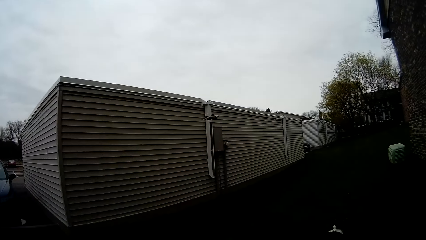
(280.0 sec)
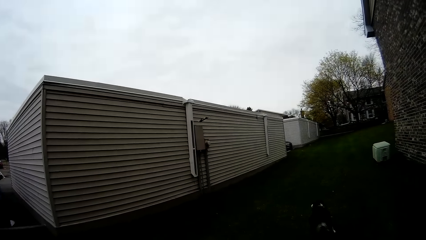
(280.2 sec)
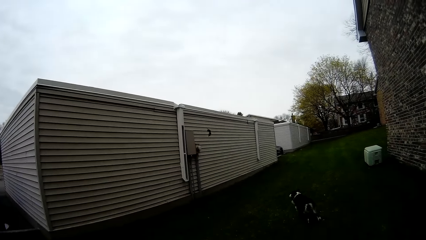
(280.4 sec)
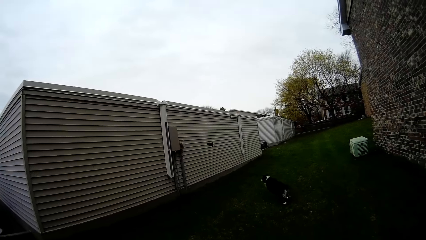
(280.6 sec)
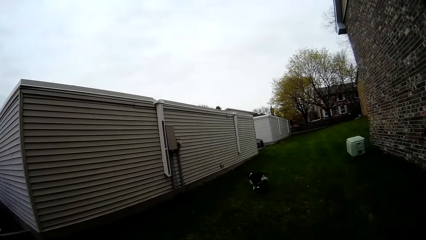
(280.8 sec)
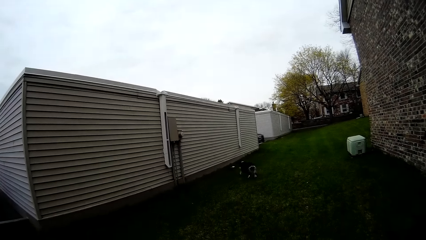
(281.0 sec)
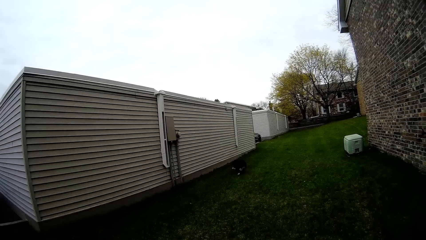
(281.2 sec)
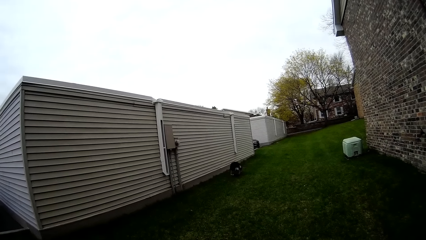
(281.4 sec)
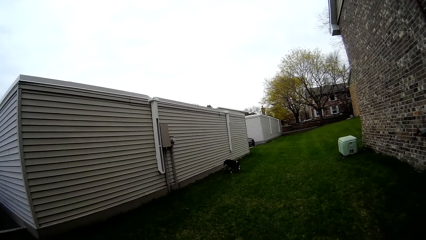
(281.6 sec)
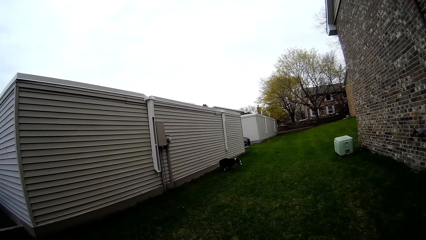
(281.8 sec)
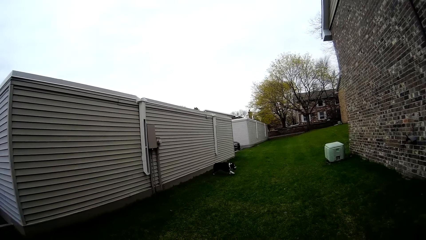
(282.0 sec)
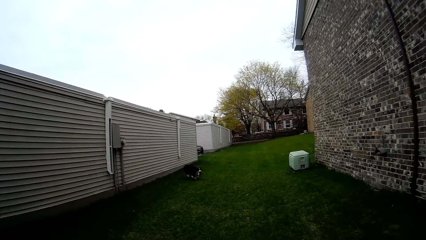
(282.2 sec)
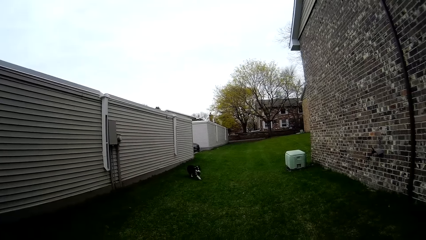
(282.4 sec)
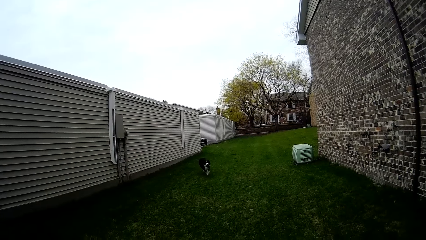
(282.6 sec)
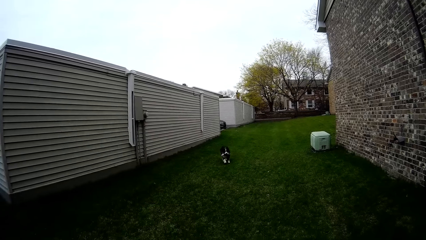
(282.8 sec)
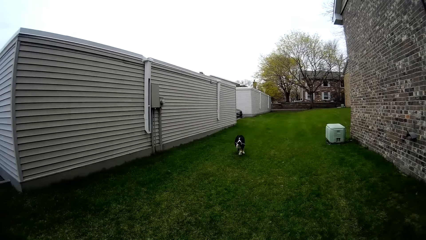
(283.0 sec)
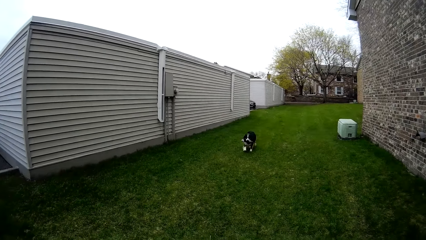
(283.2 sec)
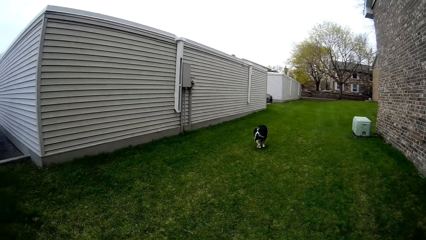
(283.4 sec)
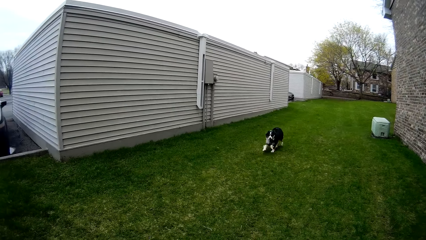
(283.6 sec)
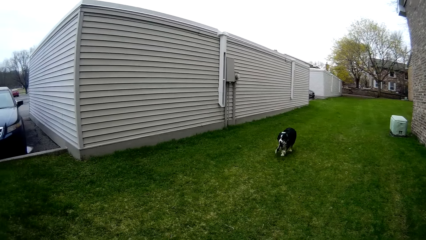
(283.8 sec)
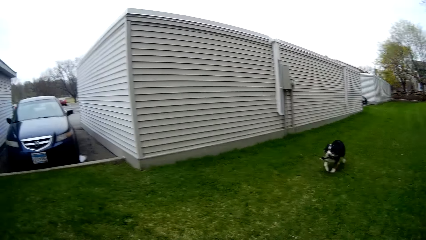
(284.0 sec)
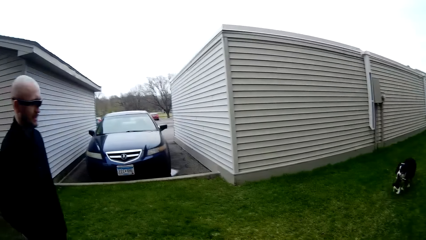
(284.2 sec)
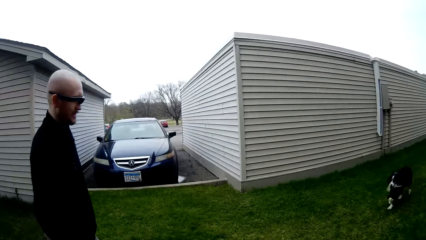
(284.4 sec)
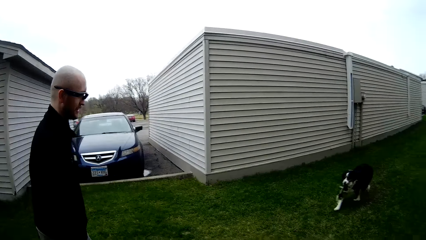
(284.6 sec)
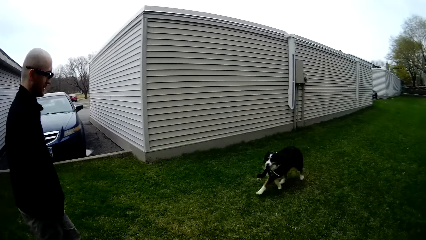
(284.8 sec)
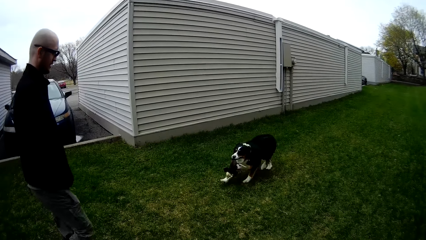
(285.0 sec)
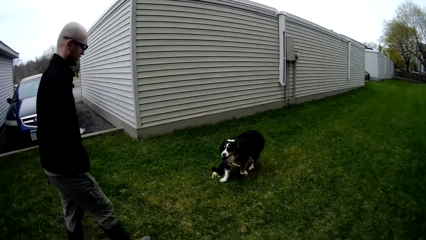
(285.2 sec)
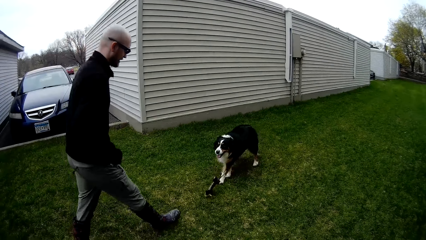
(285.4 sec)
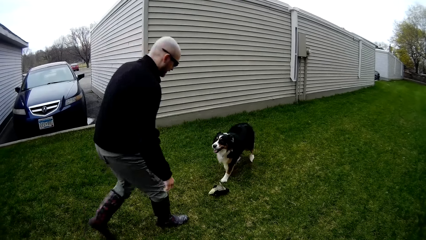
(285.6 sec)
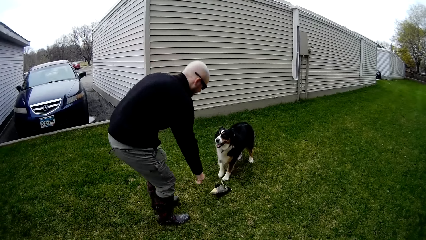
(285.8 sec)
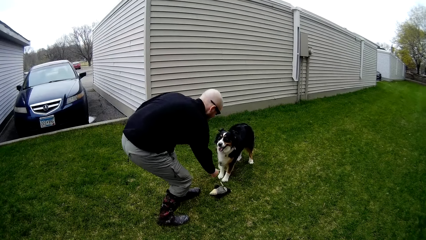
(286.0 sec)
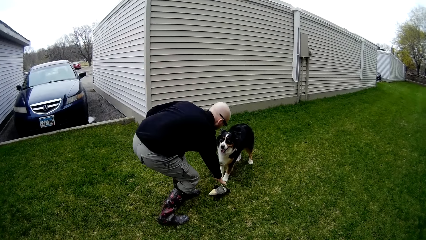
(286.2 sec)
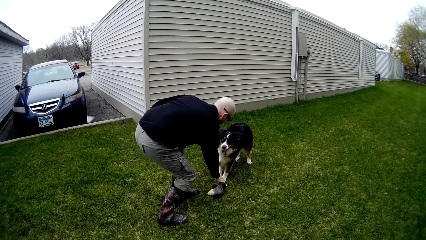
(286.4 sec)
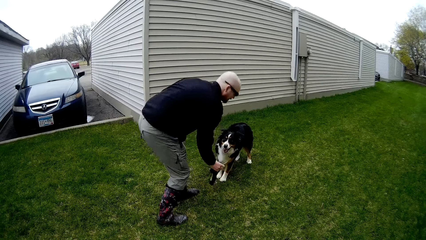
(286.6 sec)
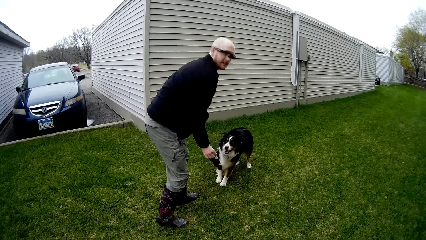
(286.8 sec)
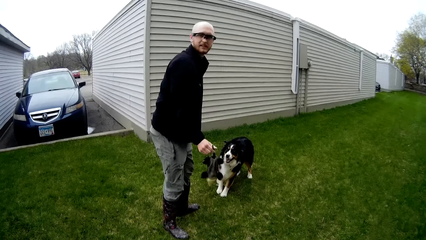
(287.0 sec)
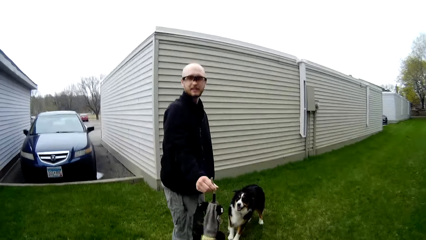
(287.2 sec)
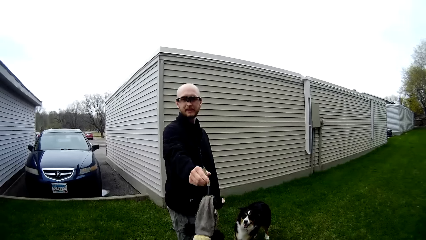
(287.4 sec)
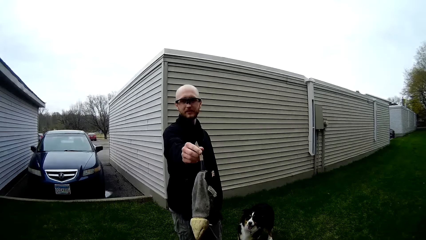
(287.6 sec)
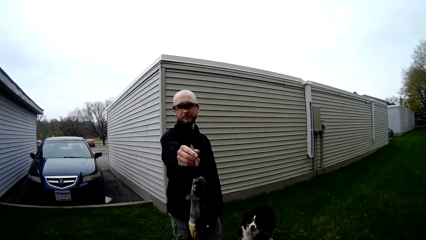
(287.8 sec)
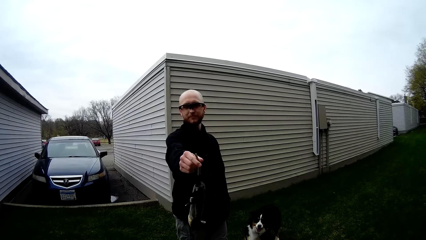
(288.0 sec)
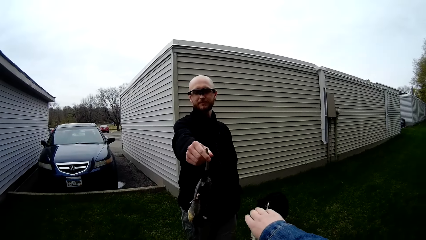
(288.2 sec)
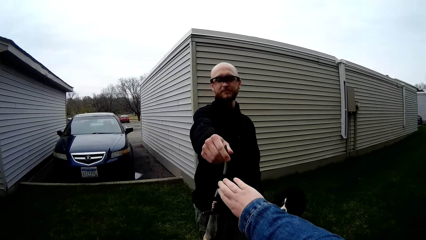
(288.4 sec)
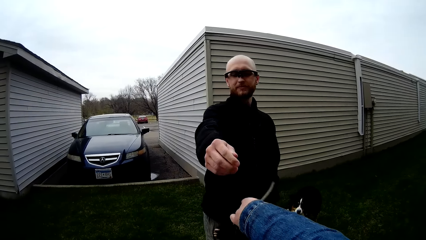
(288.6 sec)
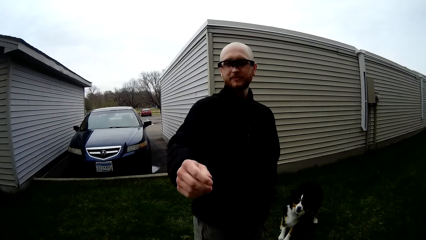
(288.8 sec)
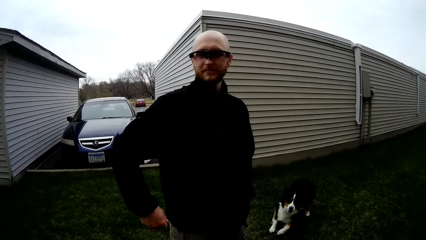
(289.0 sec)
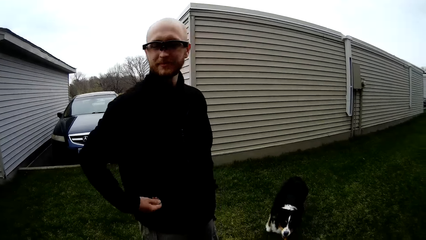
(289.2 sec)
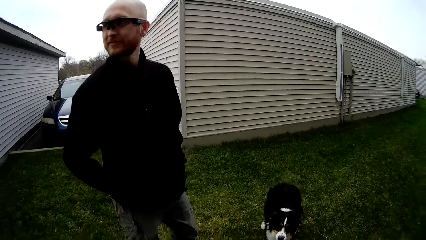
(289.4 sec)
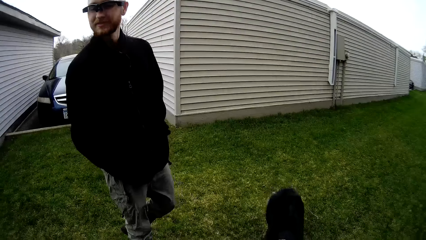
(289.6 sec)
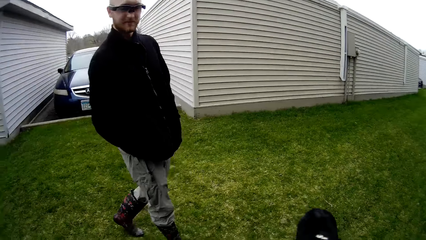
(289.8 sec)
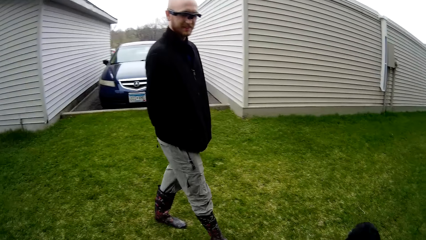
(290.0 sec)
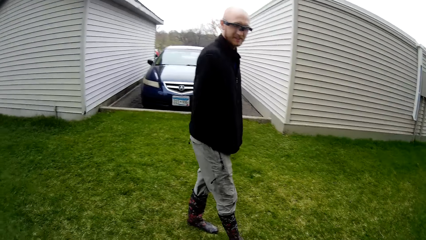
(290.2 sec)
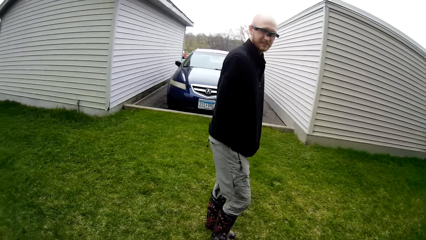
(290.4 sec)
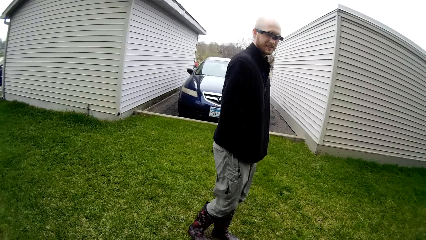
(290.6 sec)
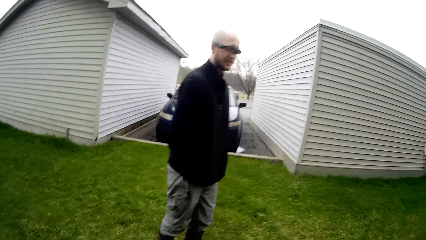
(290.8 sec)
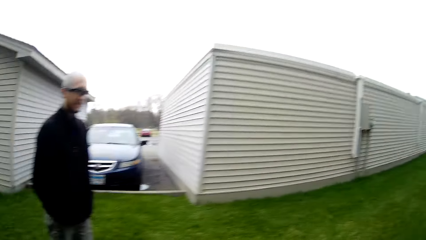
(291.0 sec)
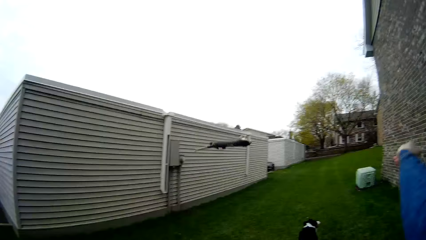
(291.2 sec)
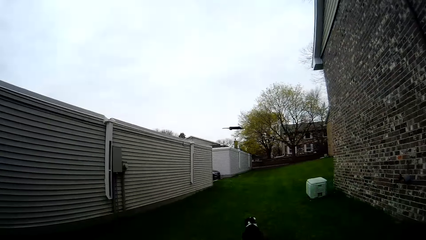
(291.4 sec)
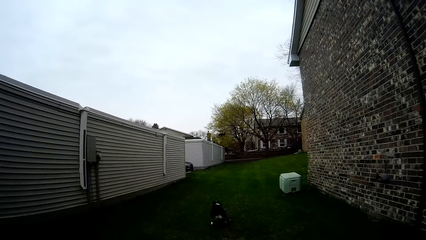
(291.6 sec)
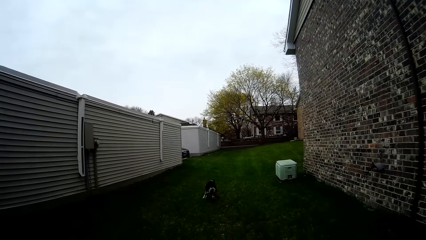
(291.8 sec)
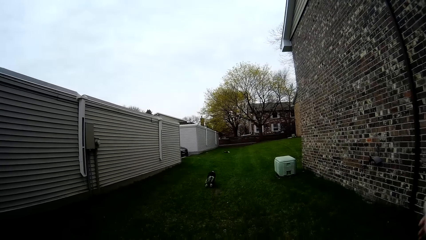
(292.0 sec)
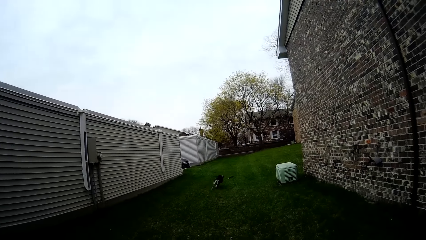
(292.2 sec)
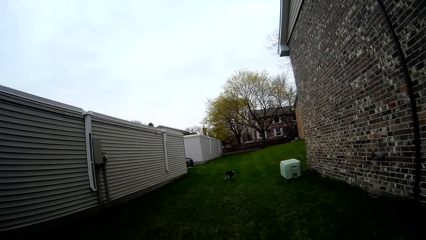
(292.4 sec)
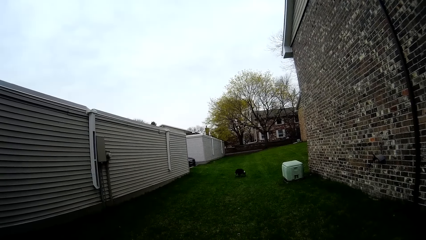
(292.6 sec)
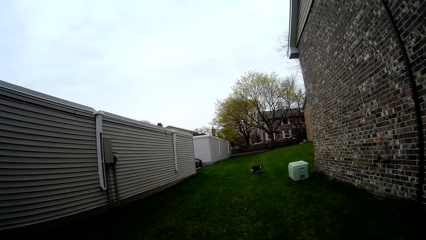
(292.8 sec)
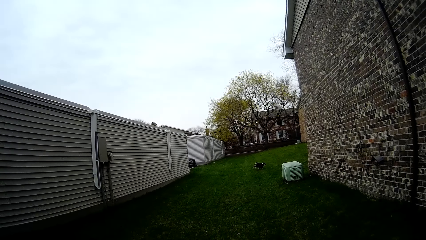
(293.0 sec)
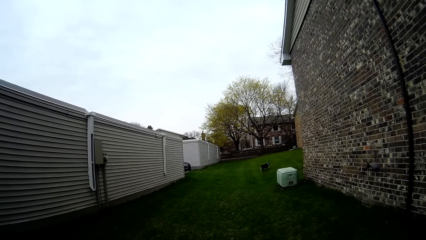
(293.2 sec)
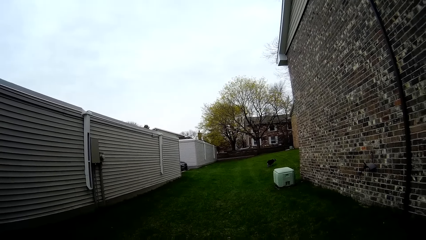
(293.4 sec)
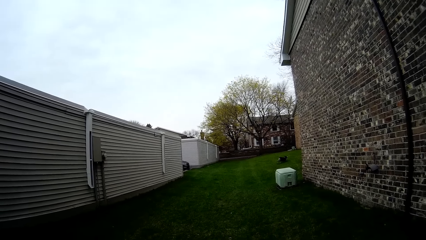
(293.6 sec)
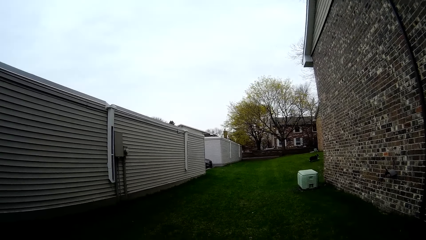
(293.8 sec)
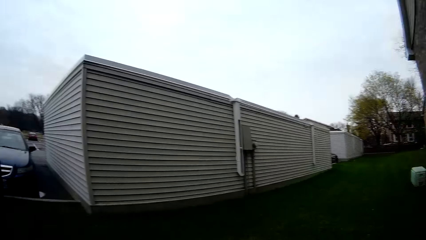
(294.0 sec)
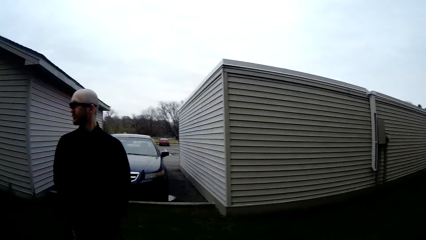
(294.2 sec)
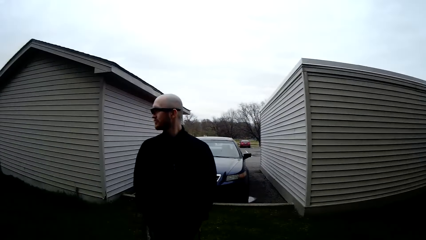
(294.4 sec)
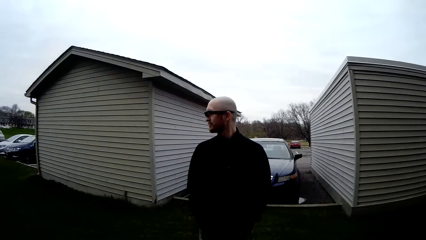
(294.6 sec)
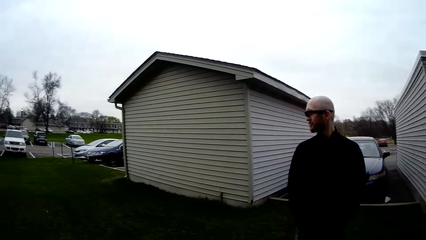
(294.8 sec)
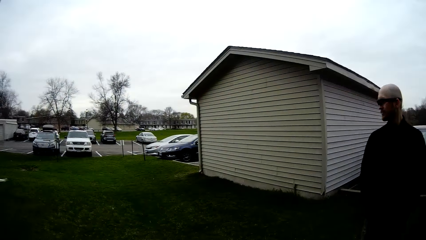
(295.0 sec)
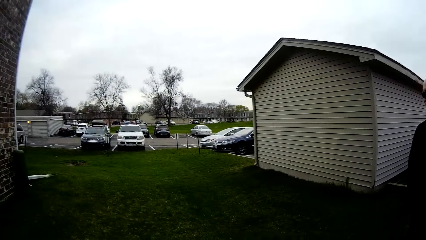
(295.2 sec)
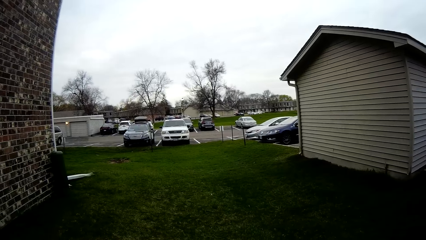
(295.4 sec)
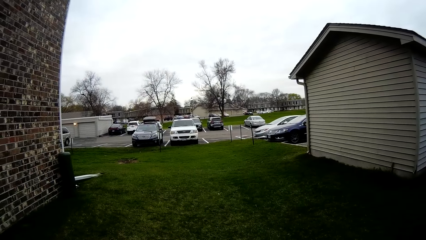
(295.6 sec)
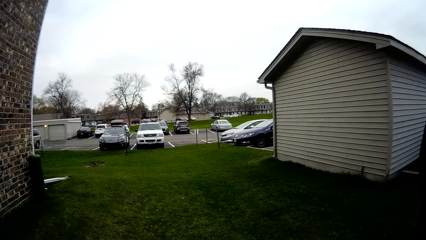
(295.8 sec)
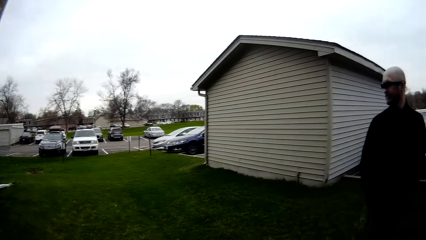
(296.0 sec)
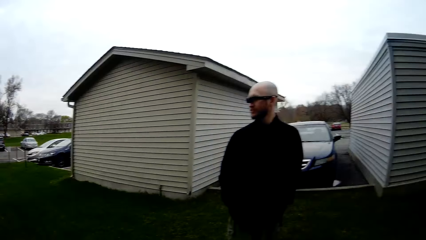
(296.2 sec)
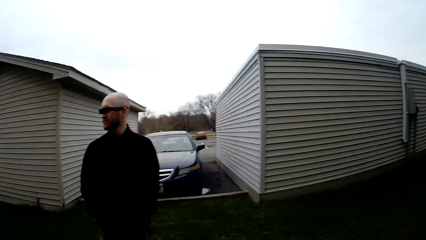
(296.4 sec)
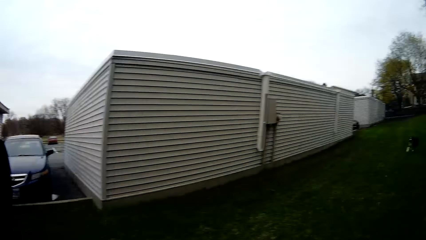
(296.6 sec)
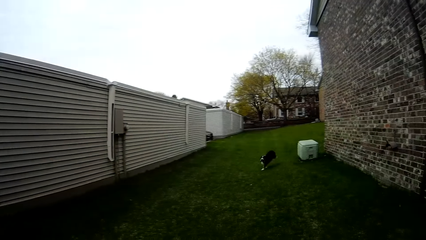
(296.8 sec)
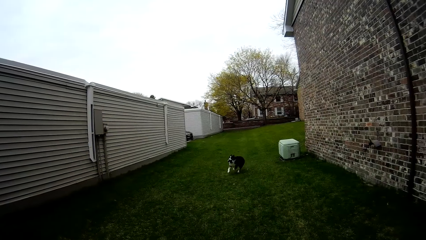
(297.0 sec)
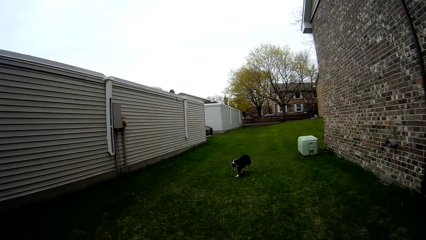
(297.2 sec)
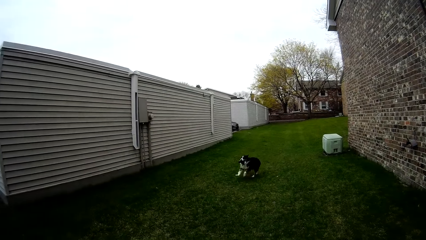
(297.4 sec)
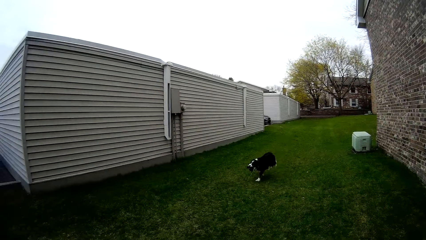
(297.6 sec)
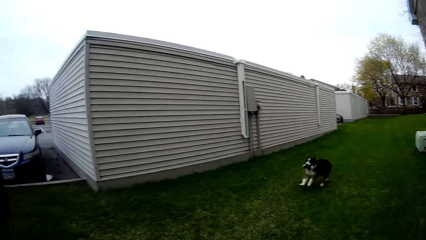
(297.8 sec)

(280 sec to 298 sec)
The camera wearer throws the toy in her right hand. The dog runs after the toy. The dog picks up the toy from the ground with its mouth. The dog runs towards the man with the toy in its mouth. The dog drops the toy in its mouth on the ground. The man walks around. The dog drops the fetch toy on the grass. The man picks up the fetch toy from the grass with his right hand. The man gives the toy rat to the camera wearer. The camera wearer collects the fetch toy from the man's right hand with her right hand. The man tucks his right hand in his pocket. The camera wearer looks around. She throws the fetch toy with her right hand to the dog. The dog runs towards the fetch toy. The camera wearer looks around.
